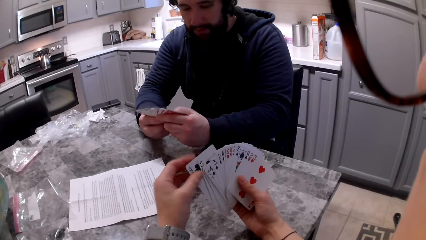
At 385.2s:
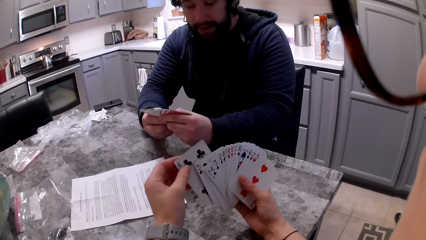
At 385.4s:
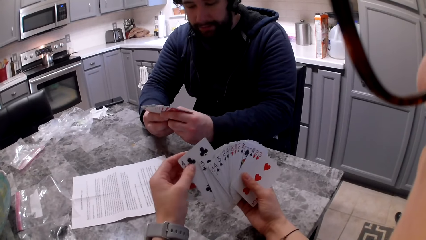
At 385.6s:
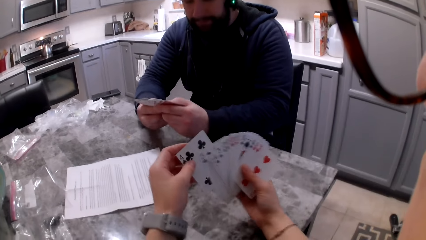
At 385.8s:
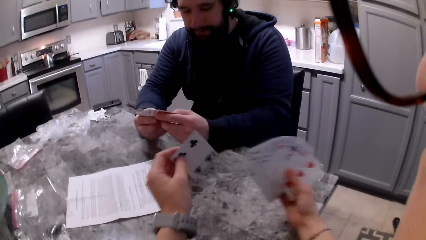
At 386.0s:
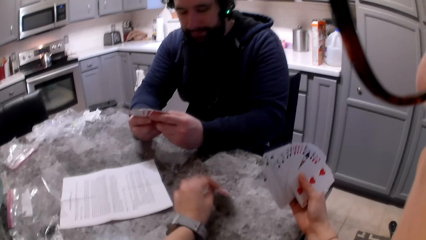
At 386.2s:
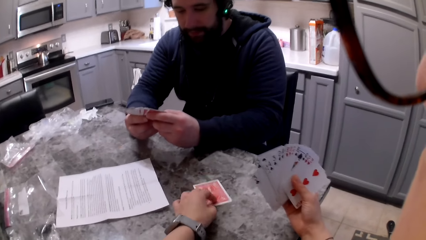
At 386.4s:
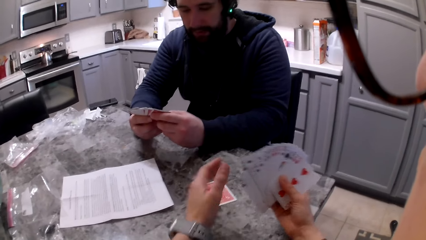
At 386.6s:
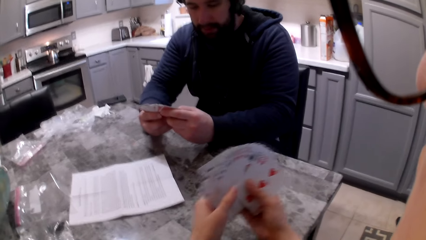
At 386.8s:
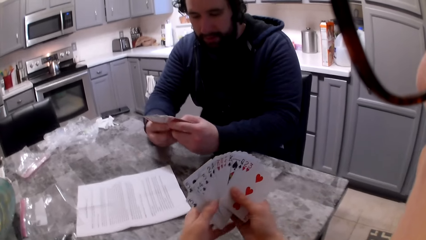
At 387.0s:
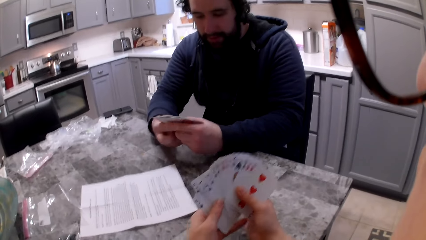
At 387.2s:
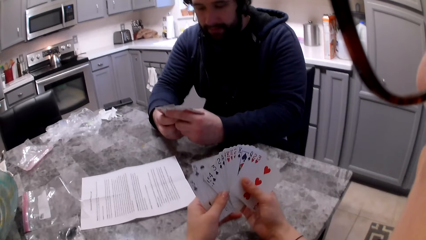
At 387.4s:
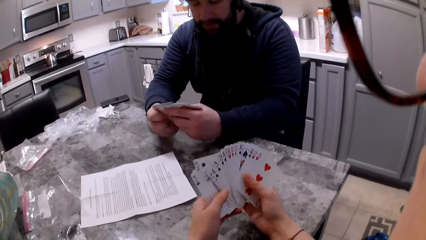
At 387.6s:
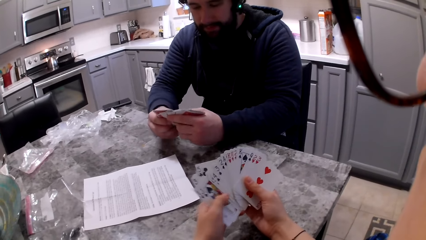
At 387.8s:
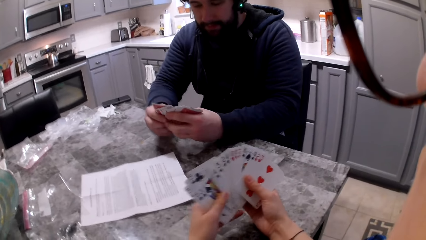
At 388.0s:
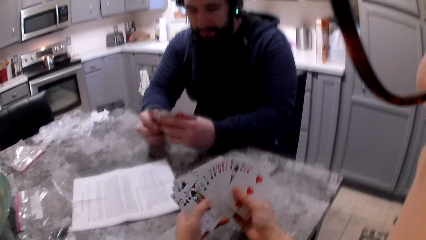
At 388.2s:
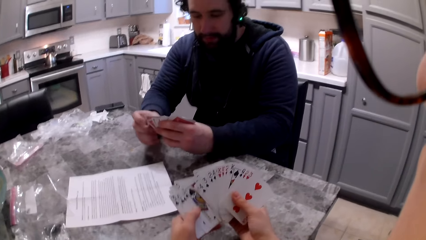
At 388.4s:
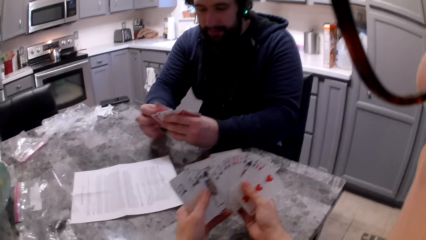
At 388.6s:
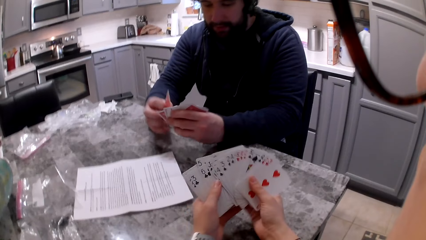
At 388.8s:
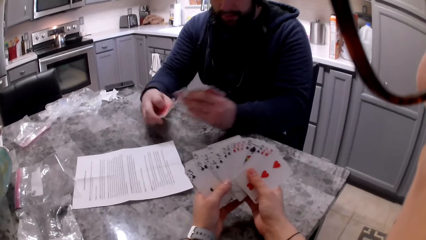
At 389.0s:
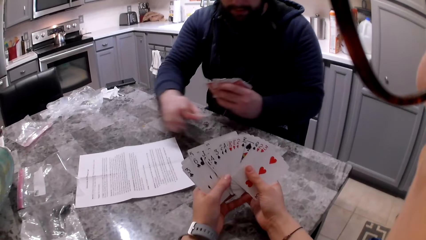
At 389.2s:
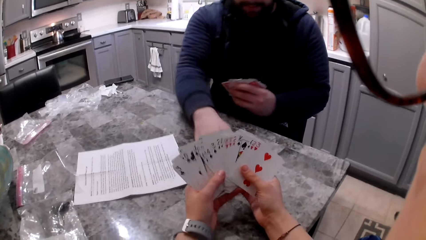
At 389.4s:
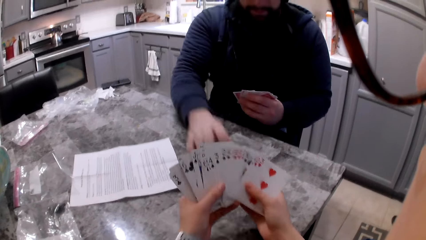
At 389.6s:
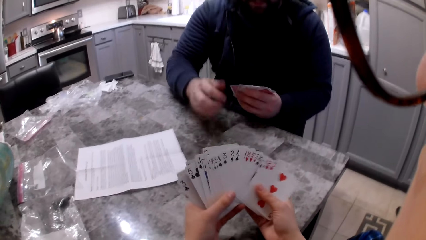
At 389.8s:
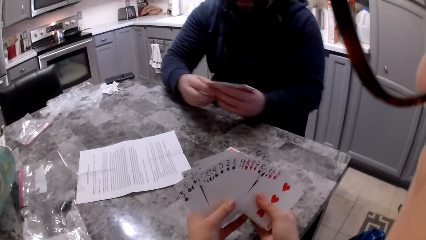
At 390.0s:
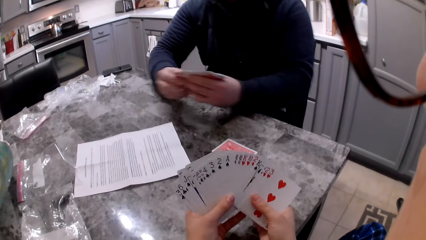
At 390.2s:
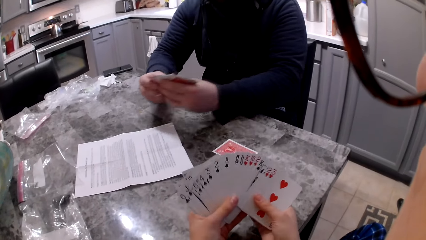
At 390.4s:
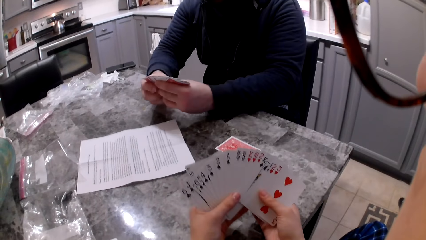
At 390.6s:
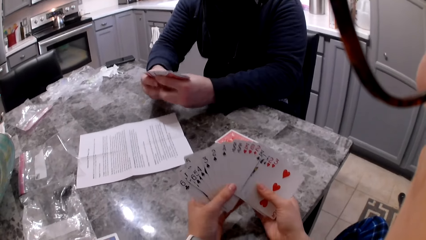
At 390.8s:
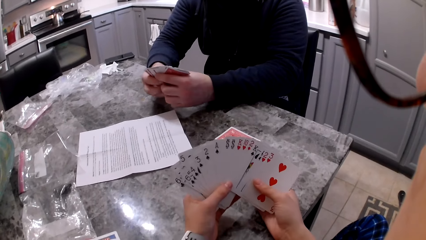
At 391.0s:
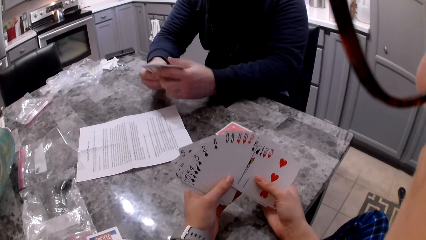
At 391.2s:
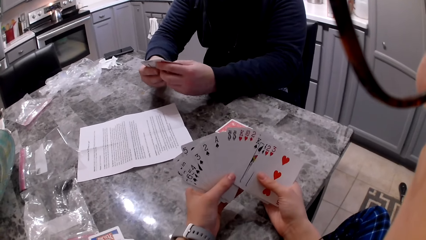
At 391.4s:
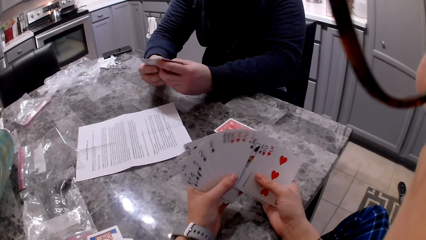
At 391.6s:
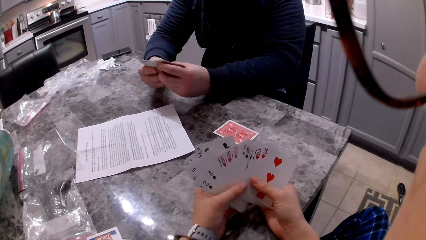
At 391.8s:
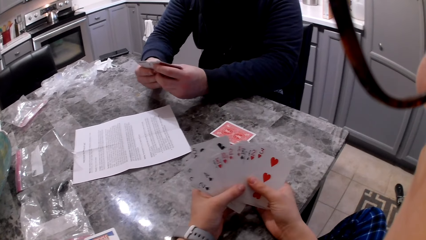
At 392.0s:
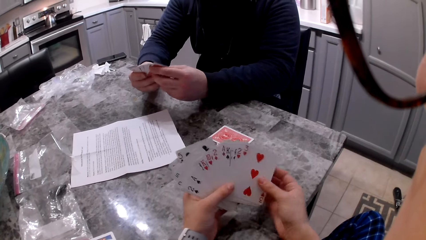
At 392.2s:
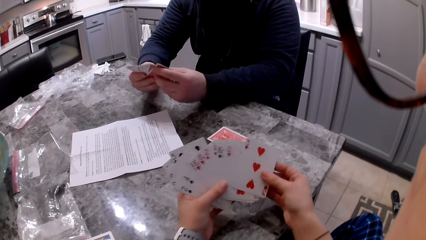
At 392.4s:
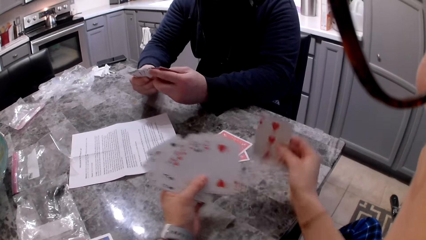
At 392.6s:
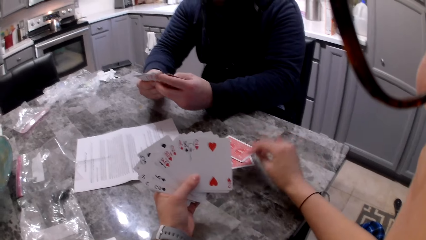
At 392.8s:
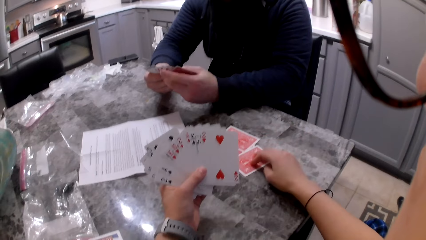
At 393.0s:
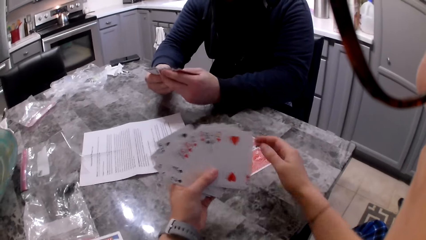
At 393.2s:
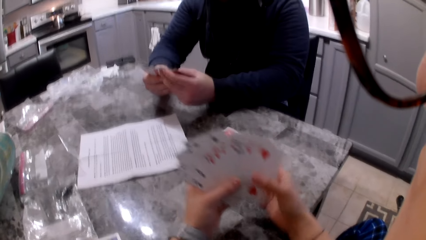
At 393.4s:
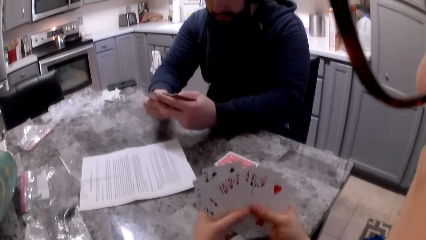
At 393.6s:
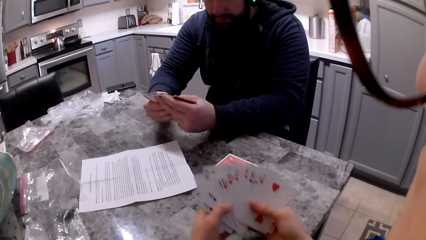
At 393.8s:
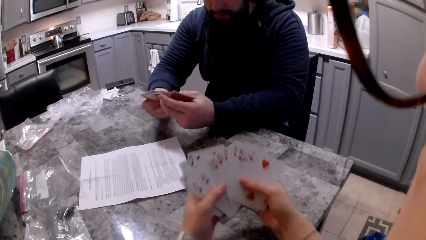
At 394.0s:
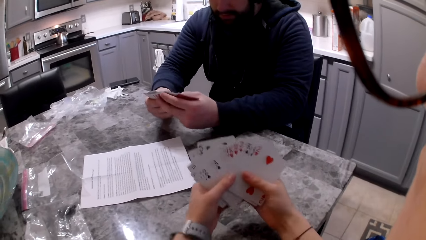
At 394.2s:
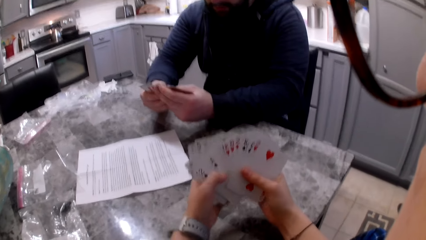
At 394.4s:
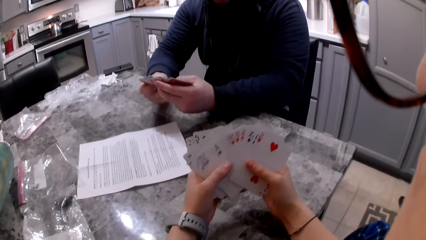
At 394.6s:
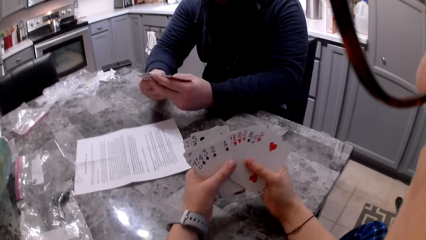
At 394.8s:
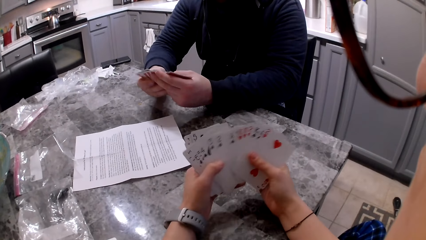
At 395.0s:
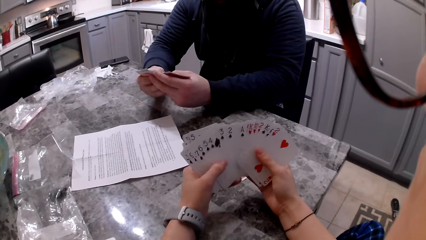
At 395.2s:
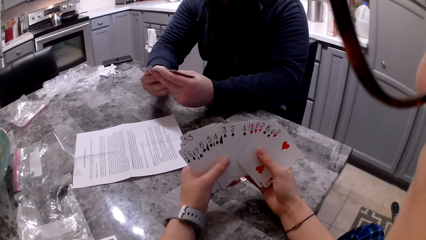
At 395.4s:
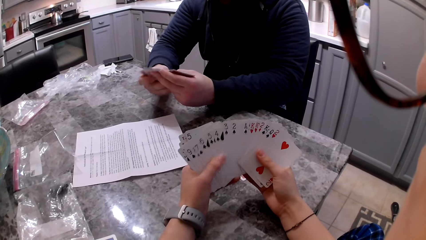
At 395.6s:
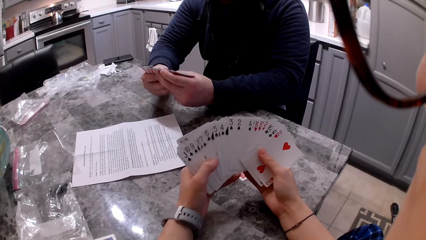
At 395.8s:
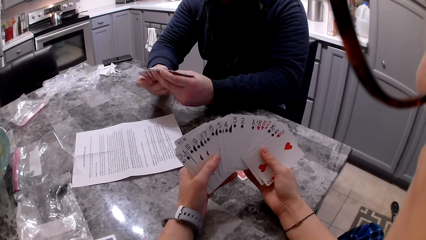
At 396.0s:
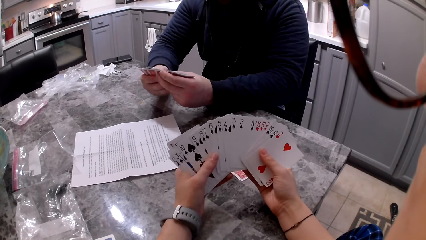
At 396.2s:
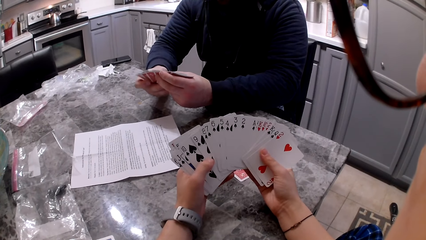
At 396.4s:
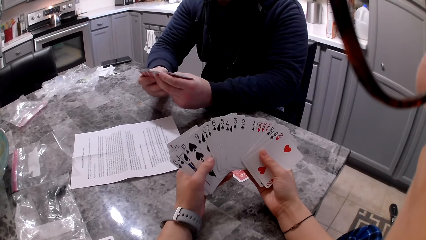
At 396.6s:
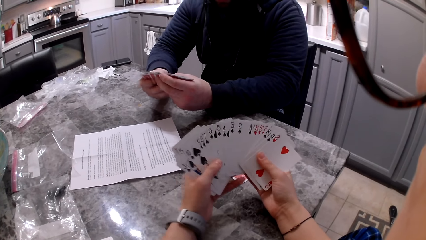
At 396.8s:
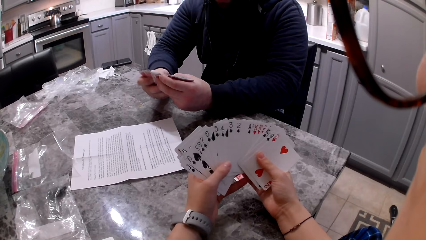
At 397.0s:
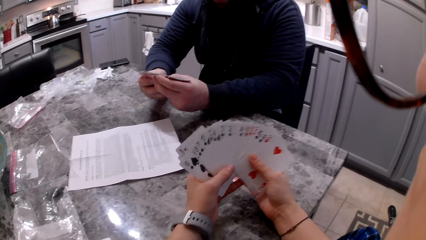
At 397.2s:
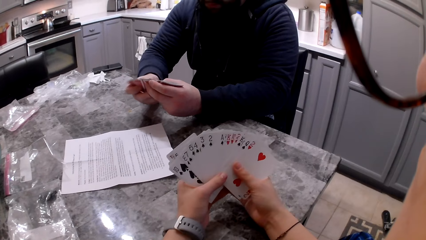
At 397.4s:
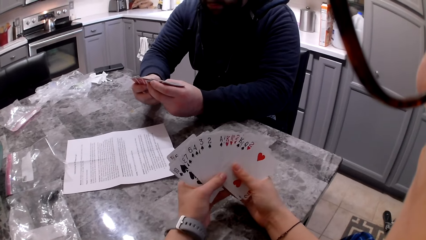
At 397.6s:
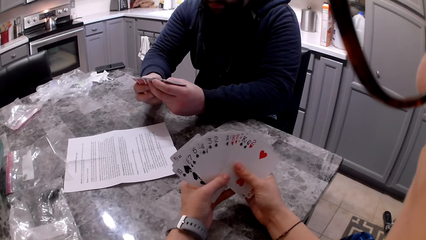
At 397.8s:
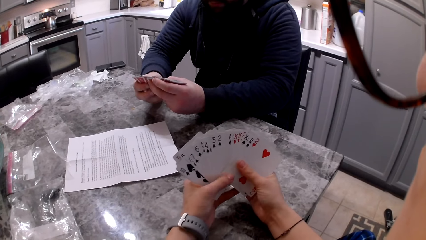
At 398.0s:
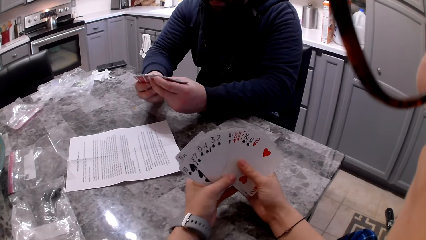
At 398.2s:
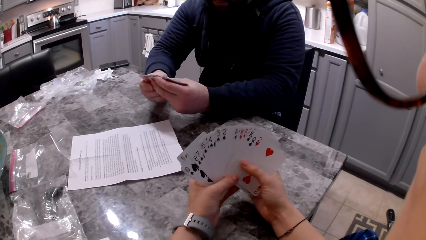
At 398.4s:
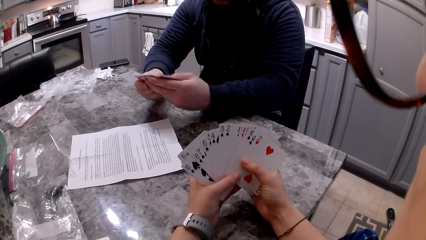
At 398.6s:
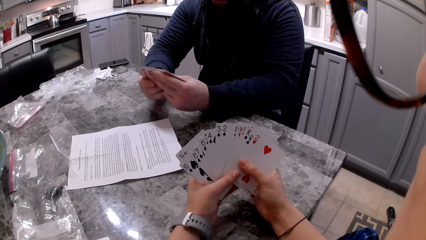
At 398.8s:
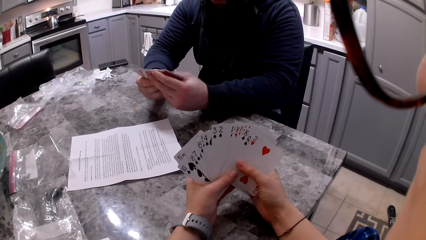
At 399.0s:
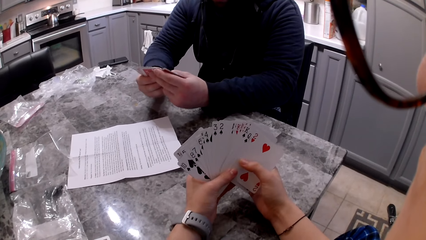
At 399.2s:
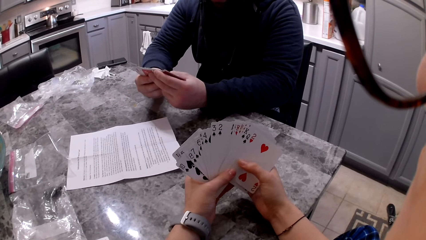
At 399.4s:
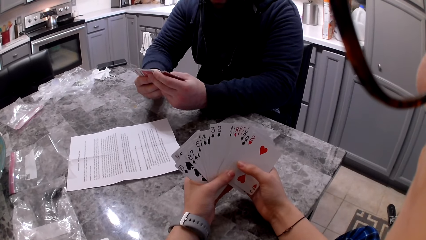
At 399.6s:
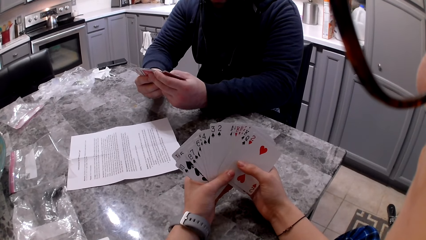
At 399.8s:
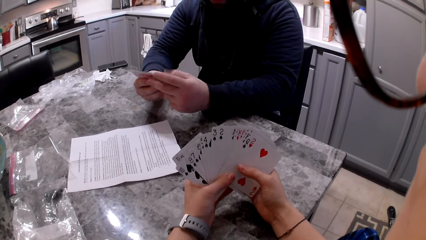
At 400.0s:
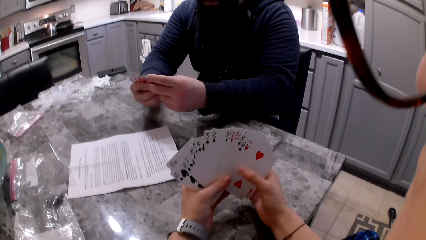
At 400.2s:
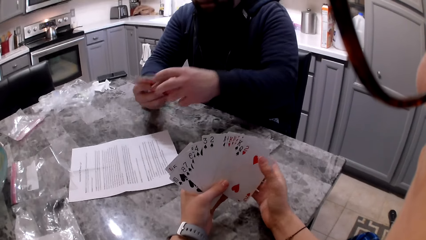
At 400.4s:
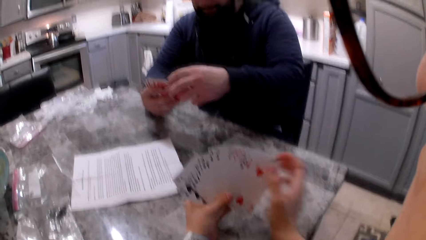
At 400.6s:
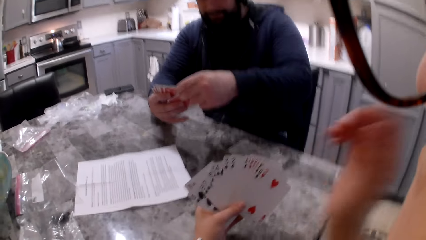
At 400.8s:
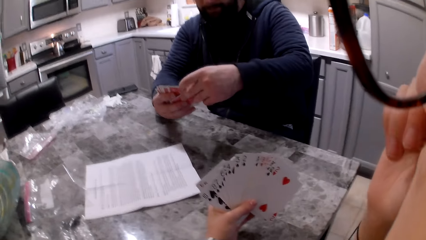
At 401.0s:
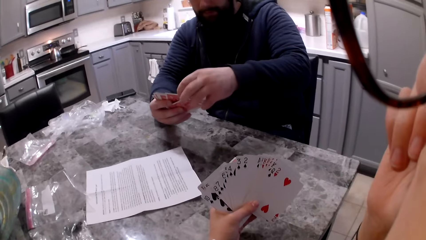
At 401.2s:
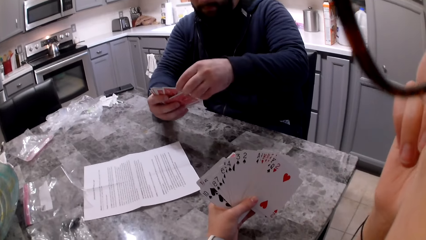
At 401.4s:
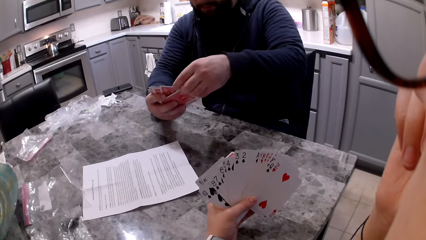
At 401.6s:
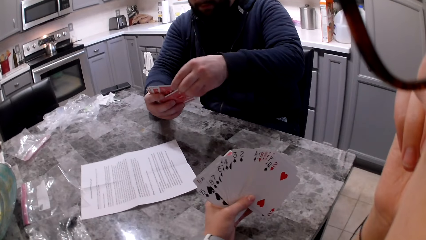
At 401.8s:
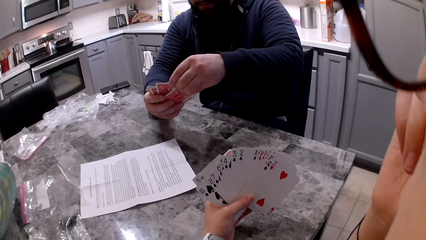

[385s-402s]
The camera wearer picks up a card with her right hand. She drops the card on the counter. She shuffles the cards in her hands. A man shuffles the cards in his hands. The man picks up a card with his right hand. The man drops the card on the counter. The camera wearer shuffles the cards in her hands. The man shuffles the cards in his hands. The camera wearer picks up a card with her right hand. She drops the card on the counter. The man shuffles the cards in his hands. The camera wearer shuffles the cards in her hands. The man picks up a card with his left hand. The camera wearer touches her face.
